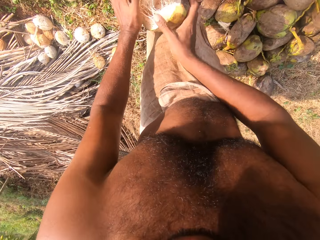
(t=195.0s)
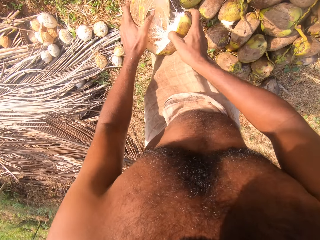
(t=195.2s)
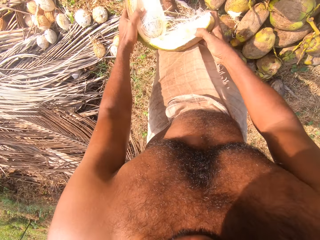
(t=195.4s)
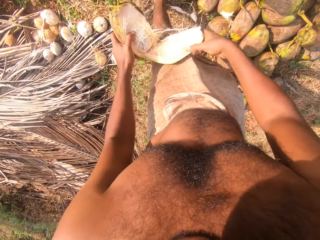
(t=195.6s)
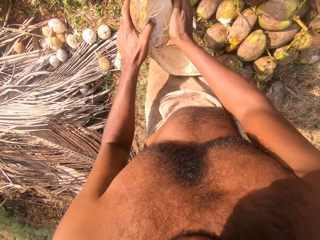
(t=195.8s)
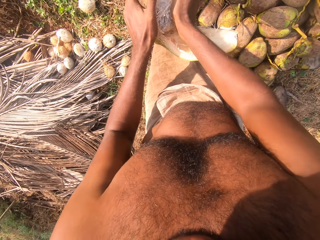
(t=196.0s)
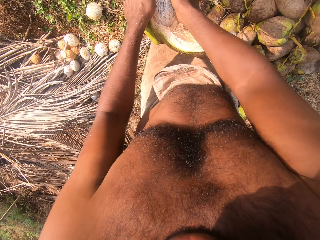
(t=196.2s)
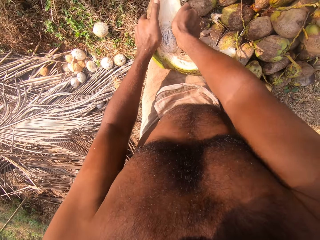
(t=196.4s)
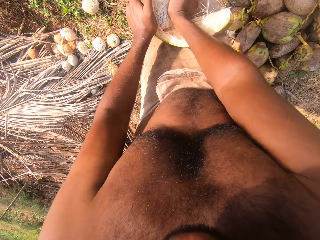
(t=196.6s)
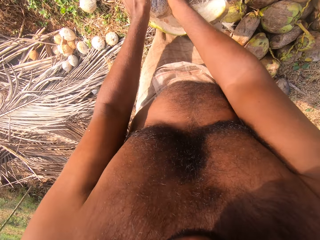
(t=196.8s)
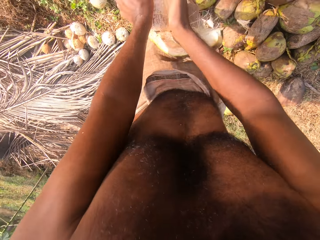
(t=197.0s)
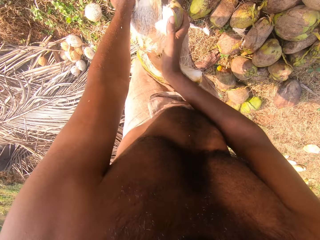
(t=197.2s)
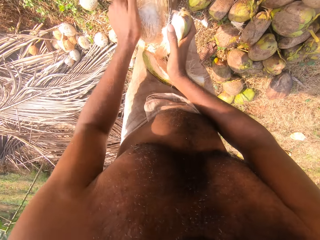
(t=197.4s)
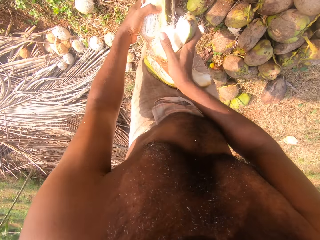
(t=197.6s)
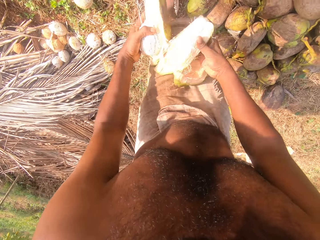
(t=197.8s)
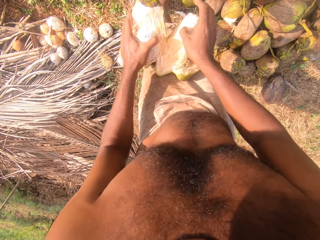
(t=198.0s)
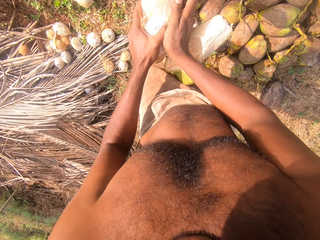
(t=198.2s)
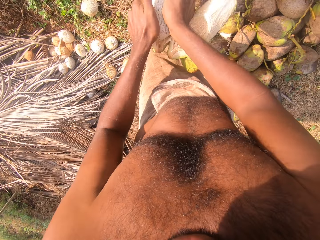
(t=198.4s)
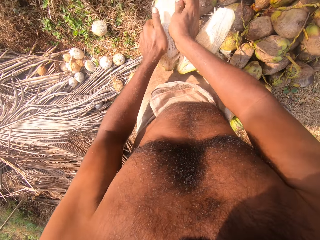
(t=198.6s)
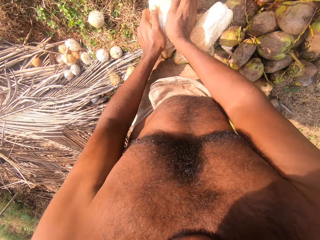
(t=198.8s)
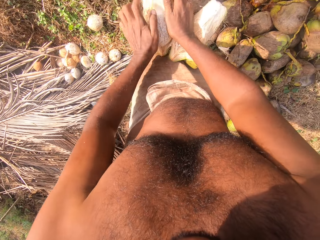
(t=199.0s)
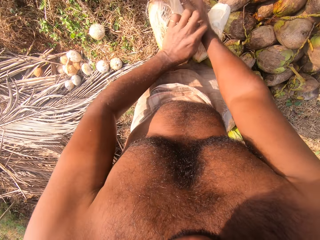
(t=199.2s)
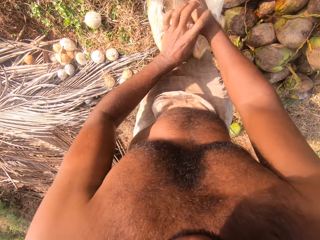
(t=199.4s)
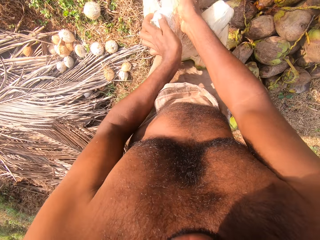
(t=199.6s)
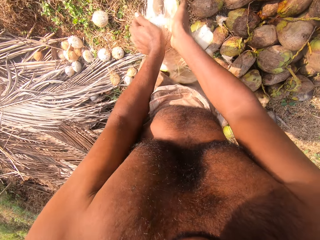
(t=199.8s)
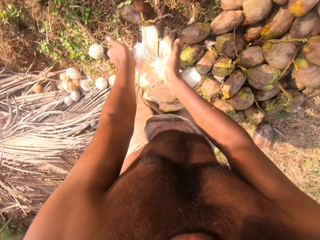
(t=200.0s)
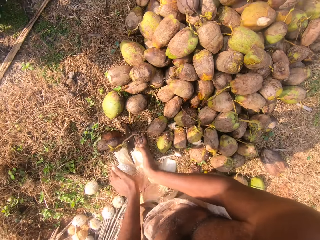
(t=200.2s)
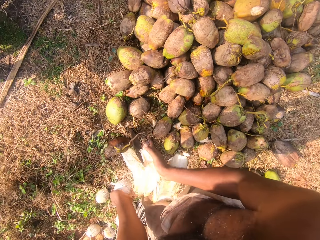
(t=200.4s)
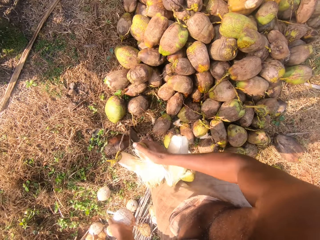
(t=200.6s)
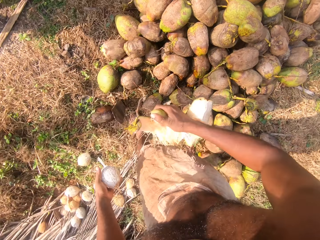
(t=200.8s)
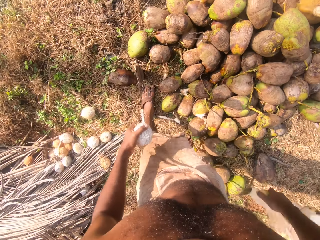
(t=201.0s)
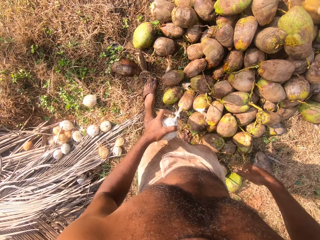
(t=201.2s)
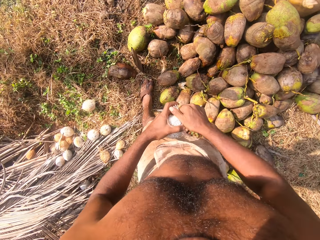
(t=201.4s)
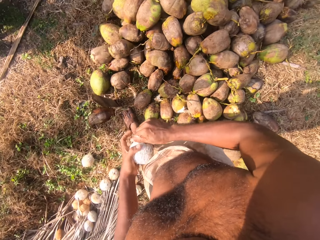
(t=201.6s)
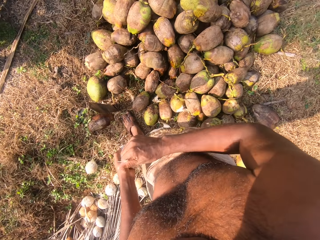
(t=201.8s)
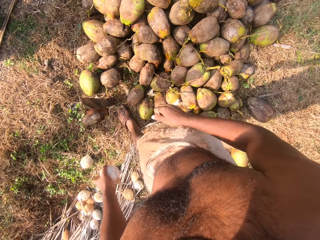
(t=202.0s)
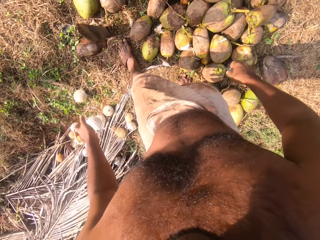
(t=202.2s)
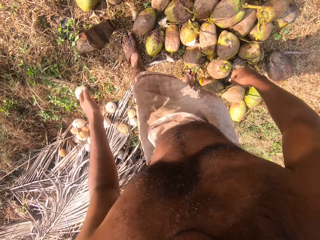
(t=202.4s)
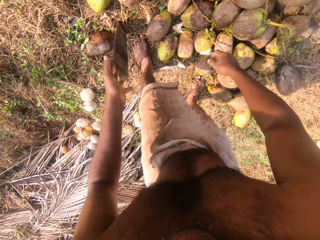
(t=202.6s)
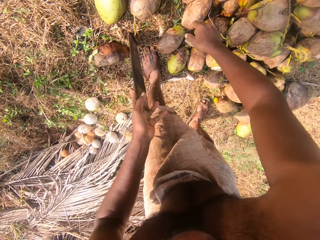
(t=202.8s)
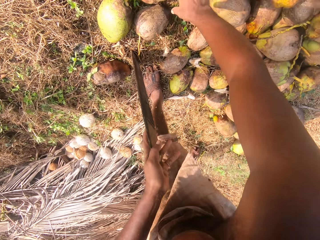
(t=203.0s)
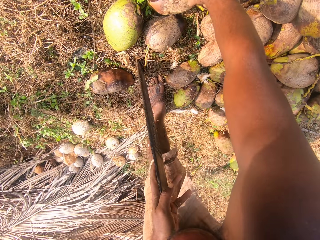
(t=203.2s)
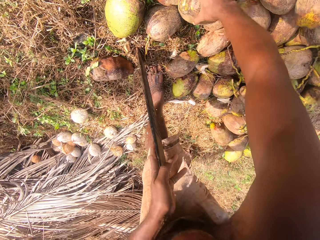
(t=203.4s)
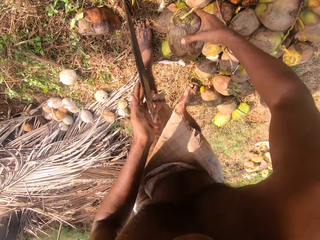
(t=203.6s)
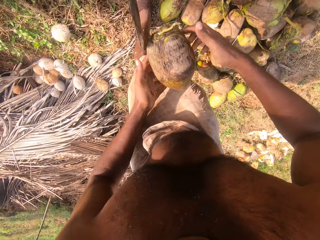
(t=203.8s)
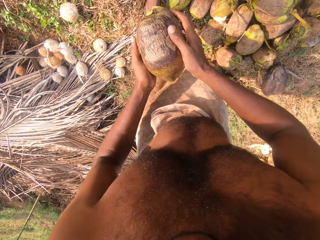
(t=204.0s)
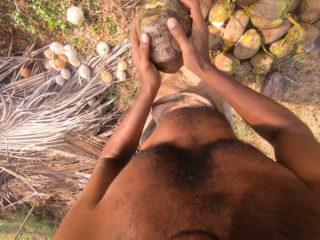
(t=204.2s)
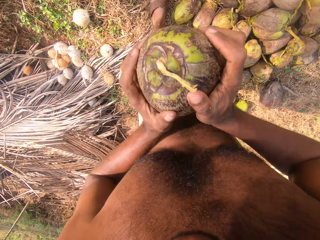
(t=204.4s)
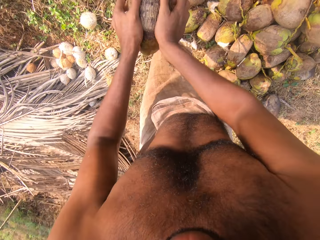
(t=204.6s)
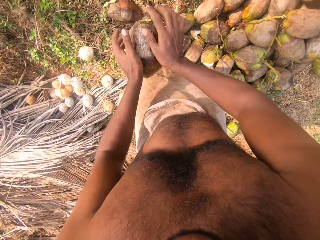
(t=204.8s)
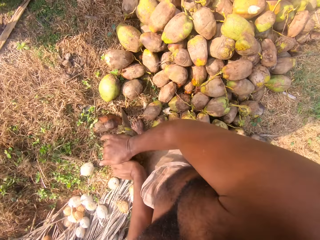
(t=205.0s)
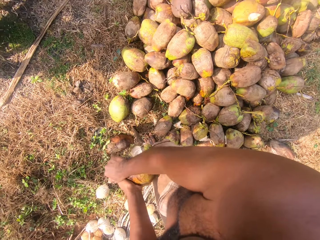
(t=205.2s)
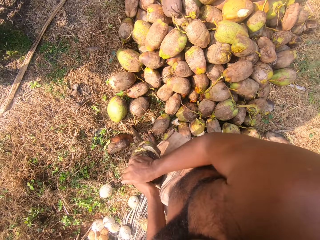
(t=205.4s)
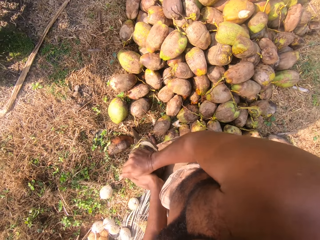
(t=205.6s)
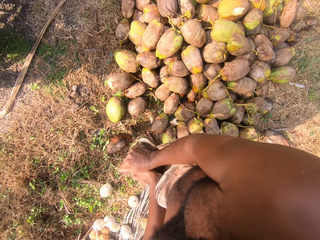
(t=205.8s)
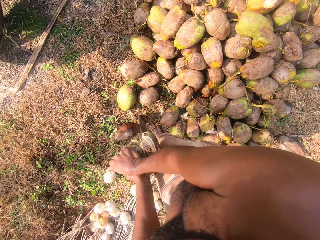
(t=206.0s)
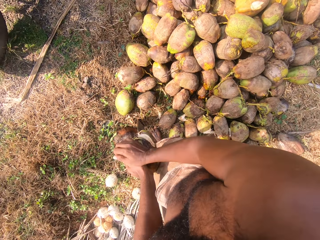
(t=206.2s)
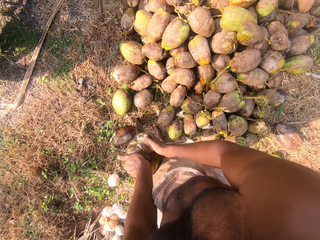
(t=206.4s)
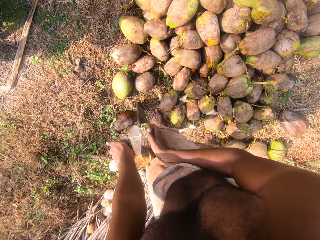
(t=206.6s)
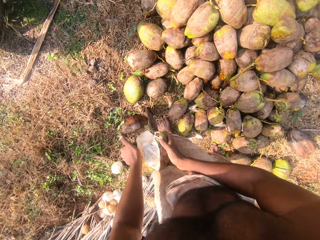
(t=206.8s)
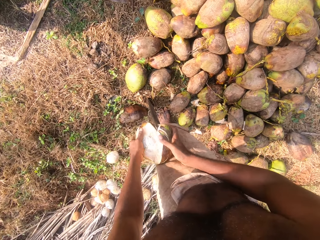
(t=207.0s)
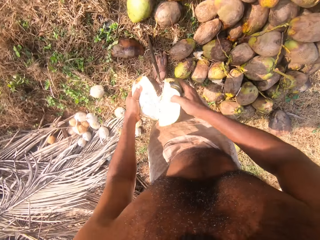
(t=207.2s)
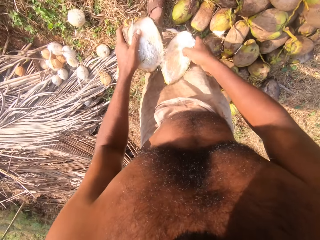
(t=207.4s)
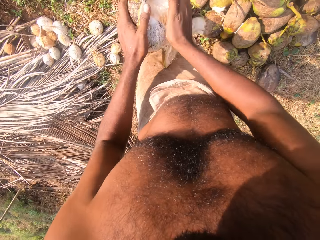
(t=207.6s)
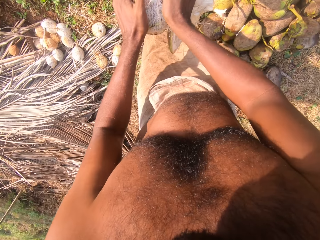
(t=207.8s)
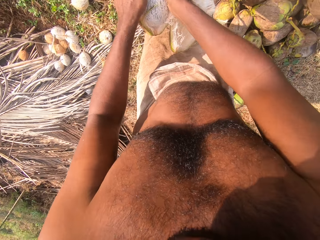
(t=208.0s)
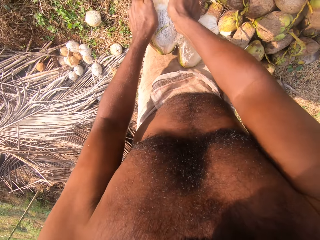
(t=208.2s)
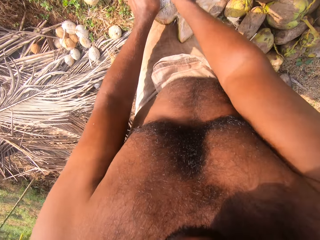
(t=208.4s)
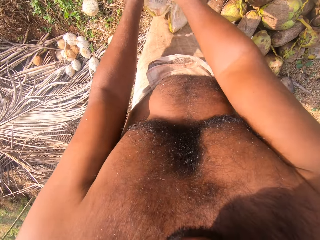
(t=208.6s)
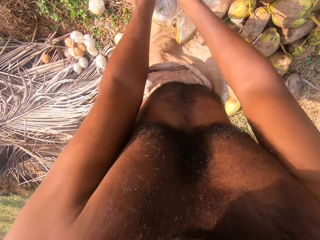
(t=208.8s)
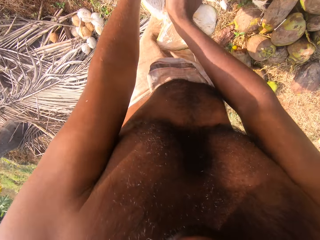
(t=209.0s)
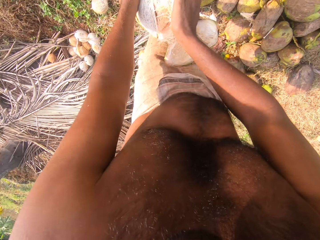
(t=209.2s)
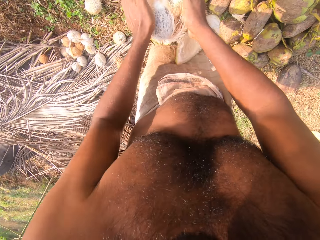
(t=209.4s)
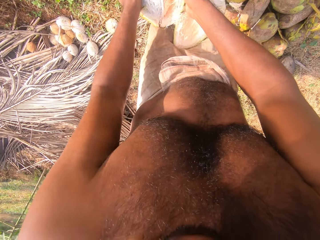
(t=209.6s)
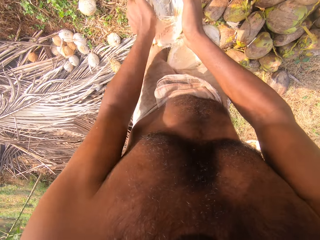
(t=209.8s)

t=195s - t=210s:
The camera wearer drops the coconut husk on the ground with his right hand. He removes the coconut husk from the coconut in his left hand with his right hand. He drops the coconut husk on the ground with his right hand. He drops the coconut on the ground with his left hand. He places his left hand on the cutlass on the ground. He picks up a coconut fruit from the ground with his right hand. He holds the coconut fruit with both hands. He removes the coconut husk from the coconut on the cutlass on the ground with both hands.

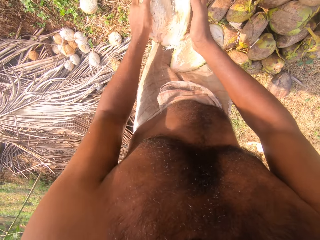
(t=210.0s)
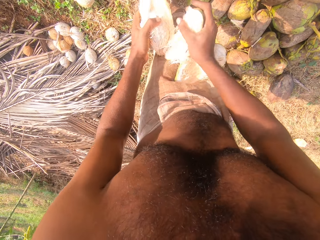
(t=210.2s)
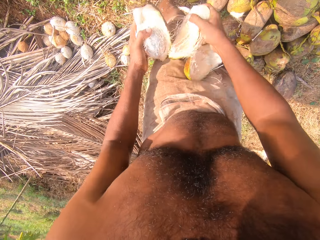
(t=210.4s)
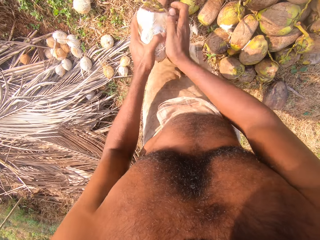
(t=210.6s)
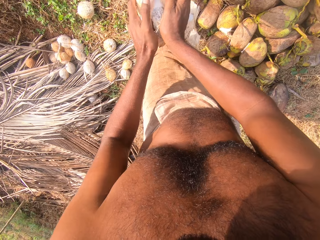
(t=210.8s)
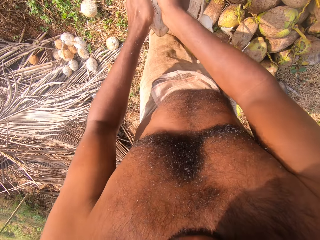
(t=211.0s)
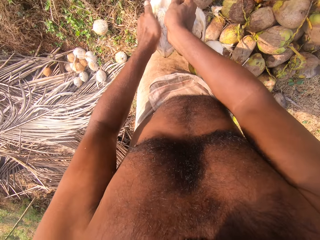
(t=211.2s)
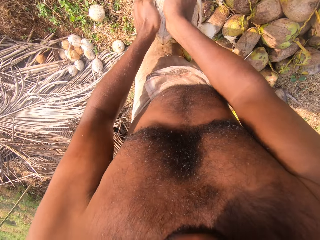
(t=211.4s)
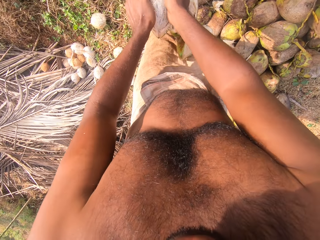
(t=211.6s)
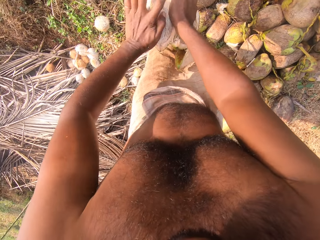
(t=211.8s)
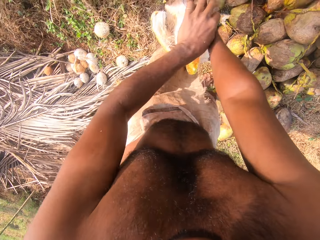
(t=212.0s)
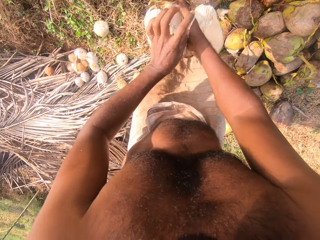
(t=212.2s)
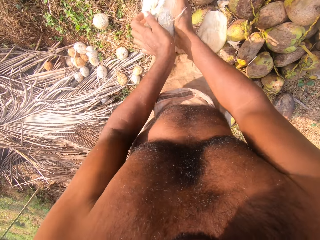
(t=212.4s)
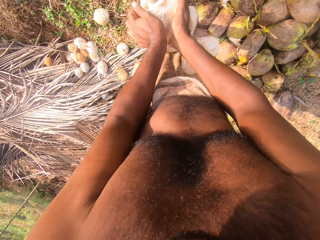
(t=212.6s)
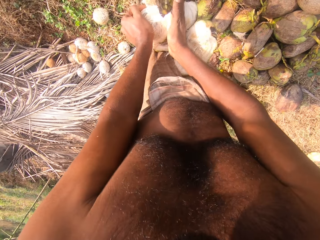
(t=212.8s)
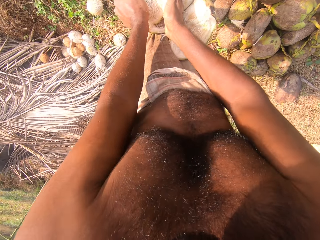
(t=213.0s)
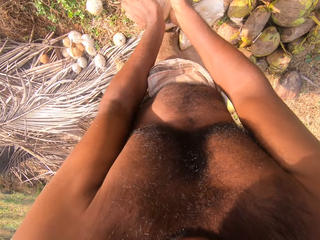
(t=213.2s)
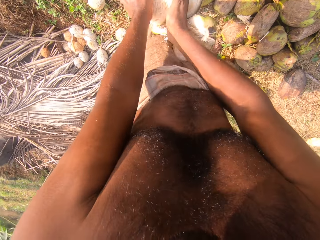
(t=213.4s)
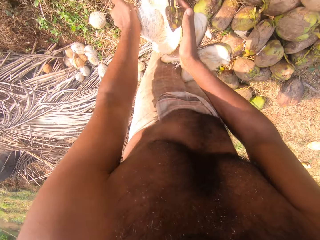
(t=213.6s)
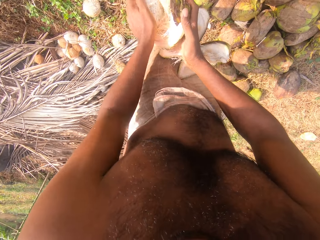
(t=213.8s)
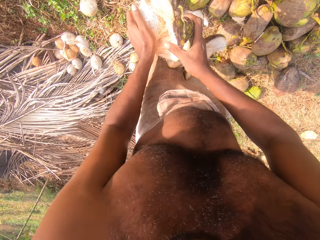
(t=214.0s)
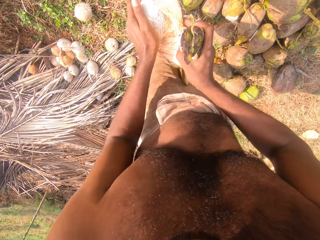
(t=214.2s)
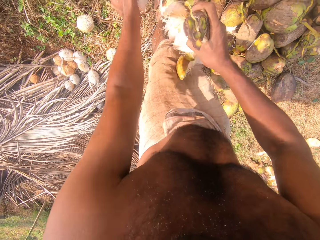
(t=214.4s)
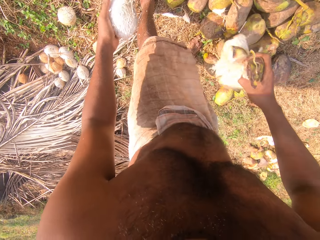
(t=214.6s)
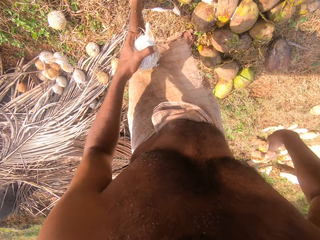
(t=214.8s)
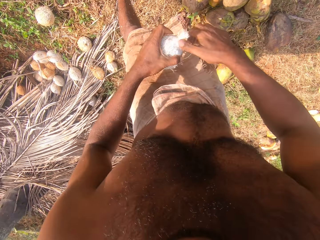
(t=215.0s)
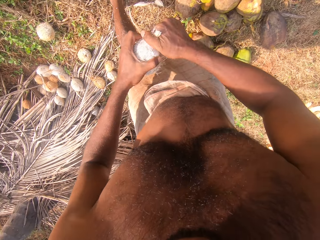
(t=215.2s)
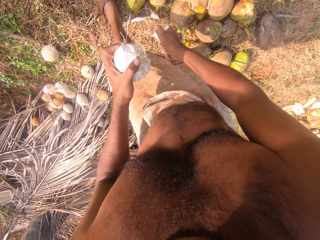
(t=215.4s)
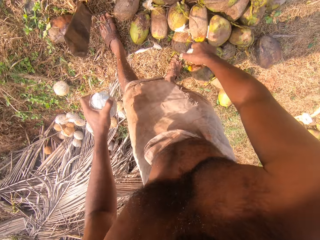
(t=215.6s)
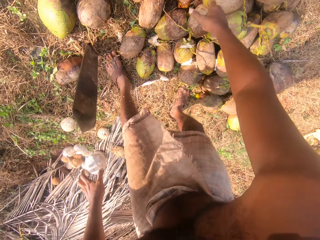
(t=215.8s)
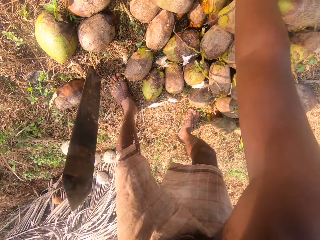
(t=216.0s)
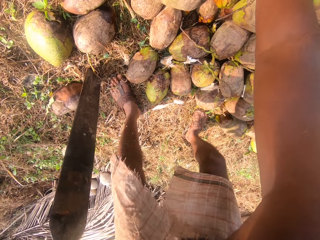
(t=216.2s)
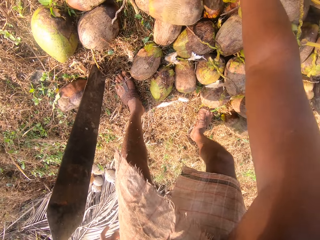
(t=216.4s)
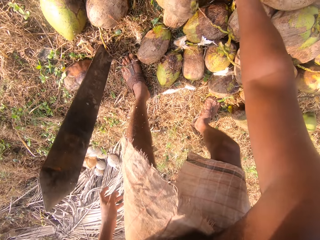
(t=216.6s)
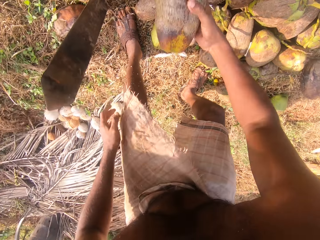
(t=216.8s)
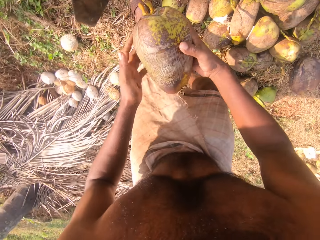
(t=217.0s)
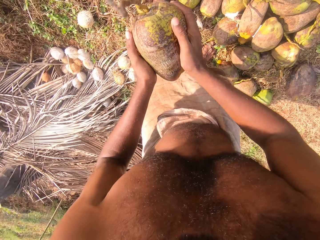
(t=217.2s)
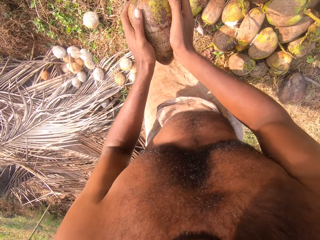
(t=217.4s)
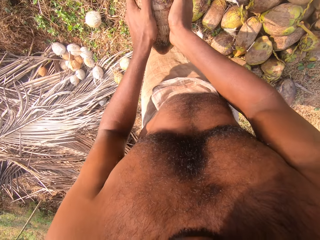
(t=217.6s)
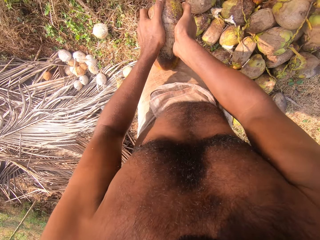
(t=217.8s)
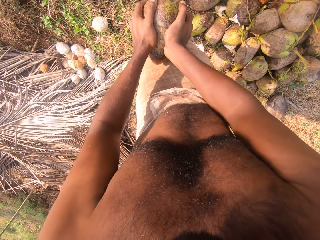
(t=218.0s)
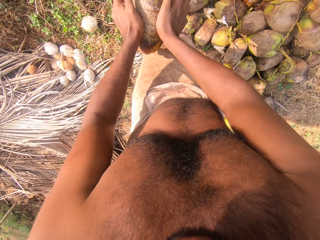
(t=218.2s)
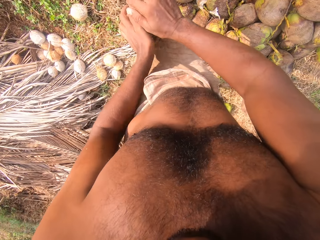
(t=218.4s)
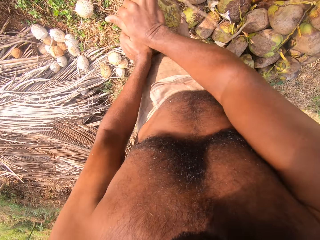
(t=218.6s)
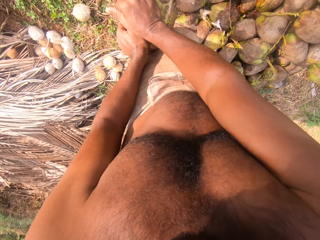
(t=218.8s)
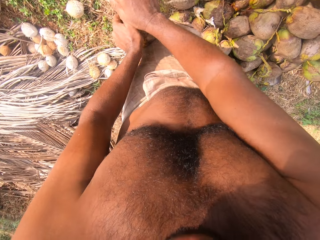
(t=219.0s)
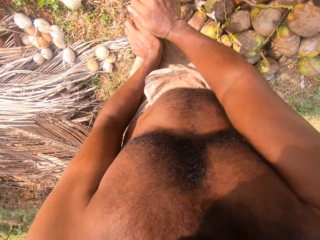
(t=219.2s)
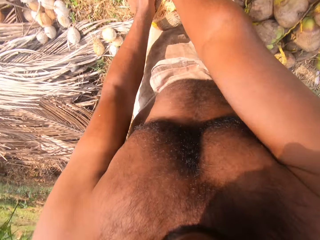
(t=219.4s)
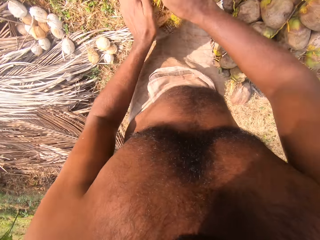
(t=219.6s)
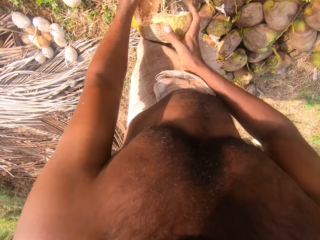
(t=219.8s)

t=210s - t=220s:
The camera wearer drops the coconut husk on the ground with his right hand. He removes the coconut husk from the coconut in his left hand with his right hand. He drops the coconut husk on the ground with his right hand. He drops the coconut on the ground with his left hand. He picks up a coconut fruit from the ground with his right hand. He holds the coconut fruit with both hands. He removes the coconut husk from the coconut on the cutlass on the ground with both hands.
